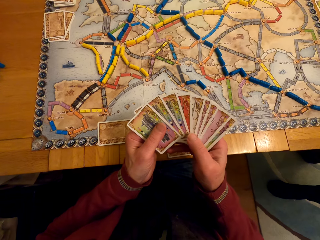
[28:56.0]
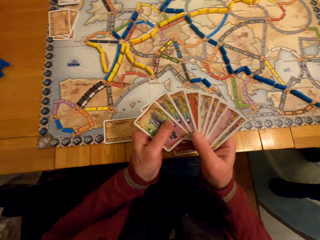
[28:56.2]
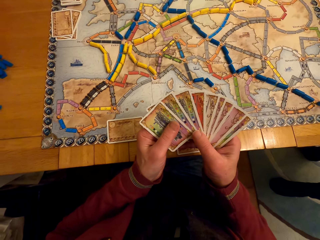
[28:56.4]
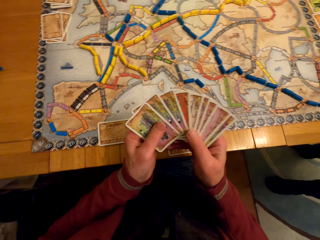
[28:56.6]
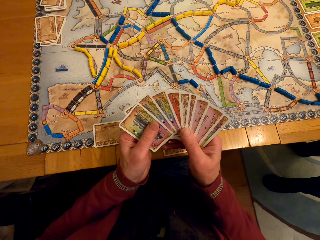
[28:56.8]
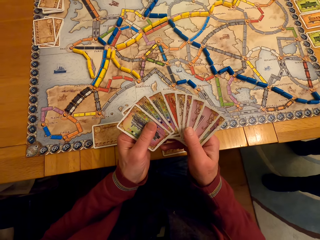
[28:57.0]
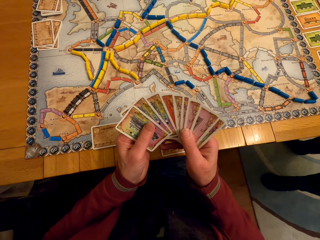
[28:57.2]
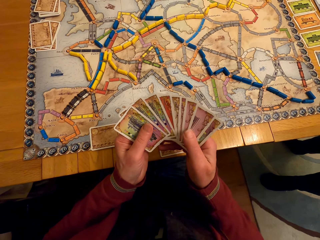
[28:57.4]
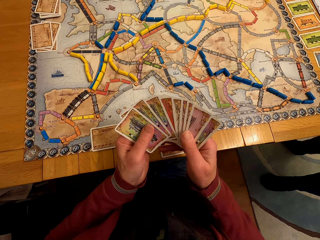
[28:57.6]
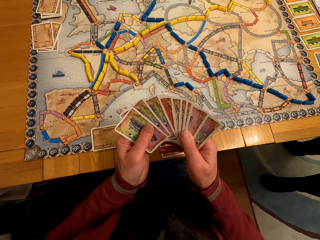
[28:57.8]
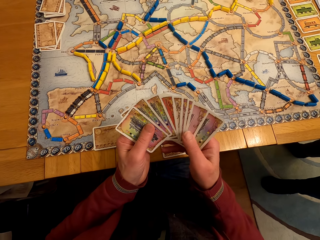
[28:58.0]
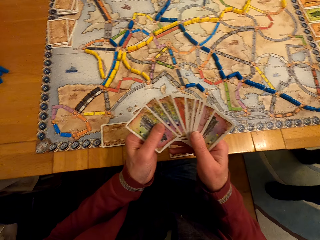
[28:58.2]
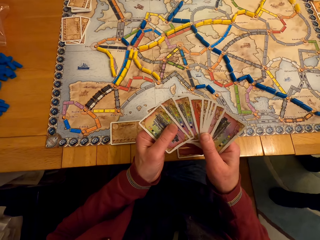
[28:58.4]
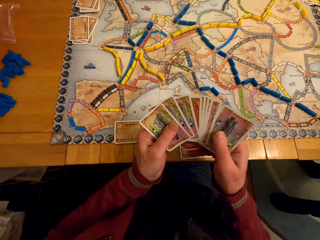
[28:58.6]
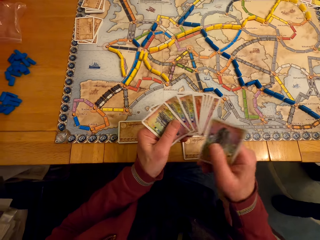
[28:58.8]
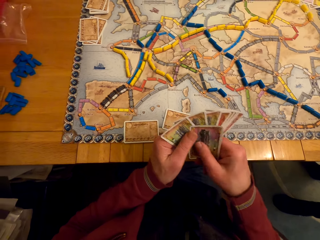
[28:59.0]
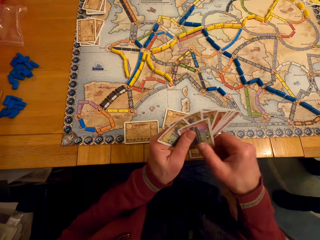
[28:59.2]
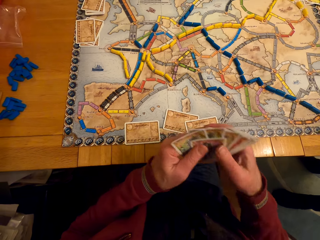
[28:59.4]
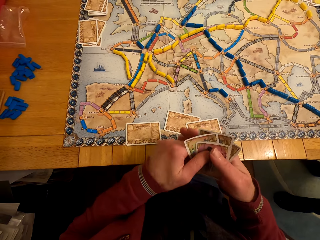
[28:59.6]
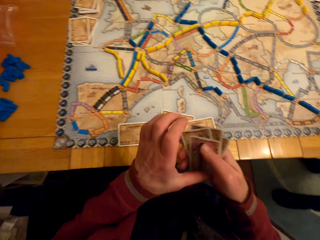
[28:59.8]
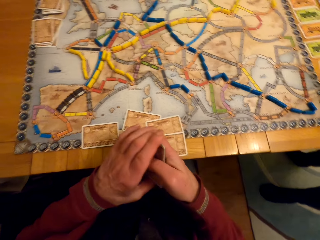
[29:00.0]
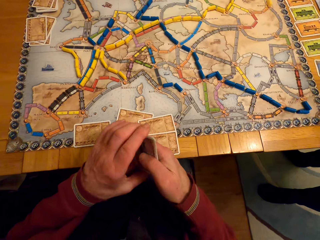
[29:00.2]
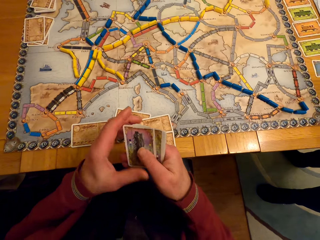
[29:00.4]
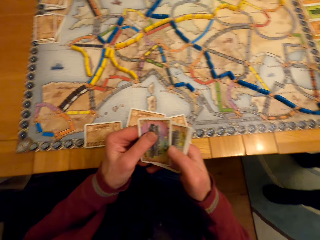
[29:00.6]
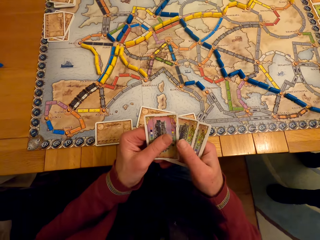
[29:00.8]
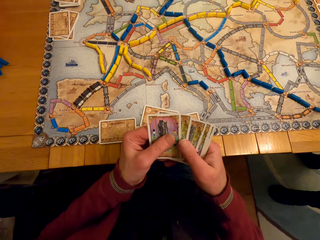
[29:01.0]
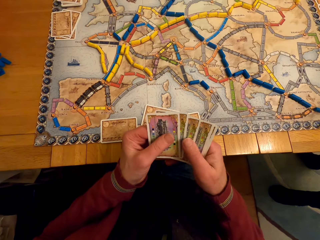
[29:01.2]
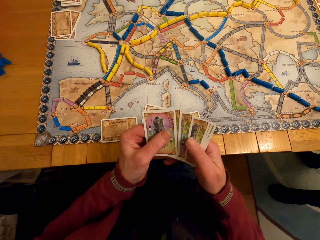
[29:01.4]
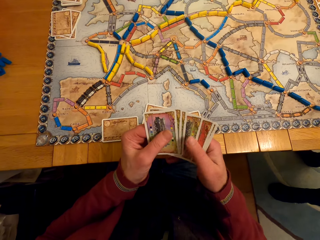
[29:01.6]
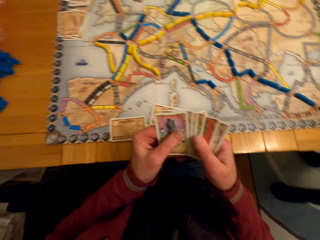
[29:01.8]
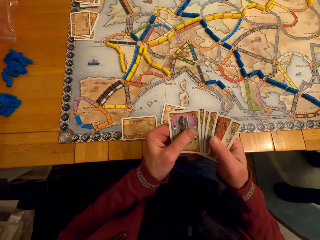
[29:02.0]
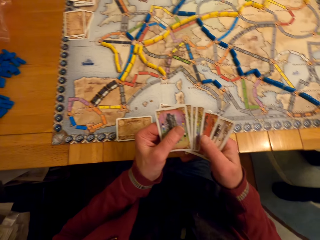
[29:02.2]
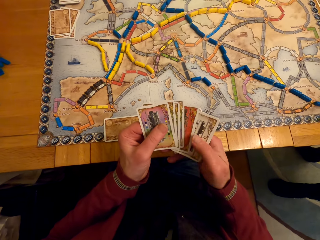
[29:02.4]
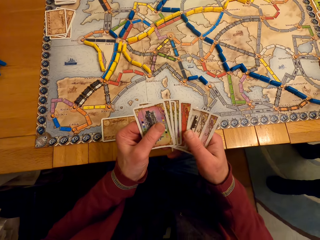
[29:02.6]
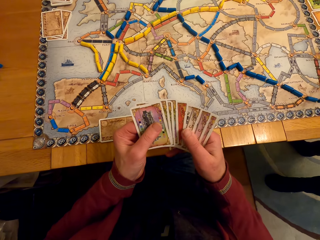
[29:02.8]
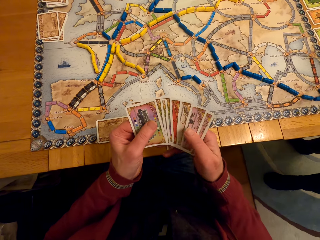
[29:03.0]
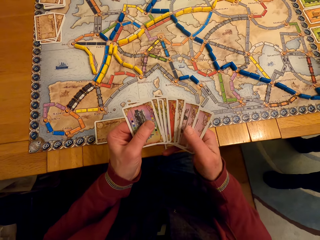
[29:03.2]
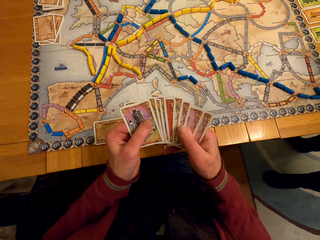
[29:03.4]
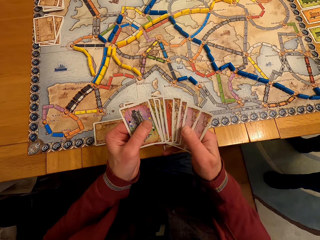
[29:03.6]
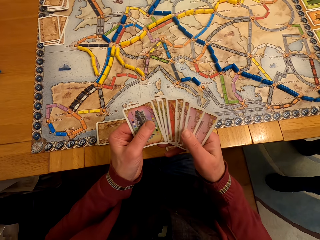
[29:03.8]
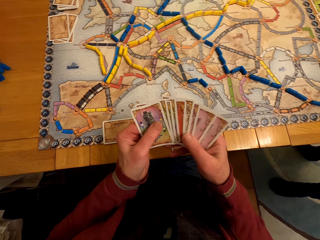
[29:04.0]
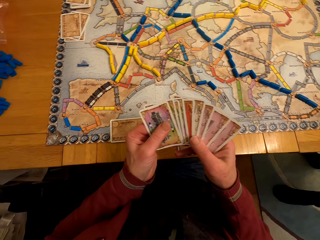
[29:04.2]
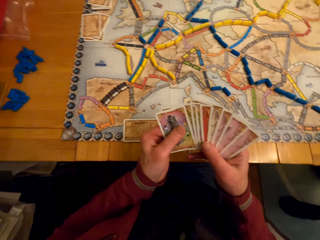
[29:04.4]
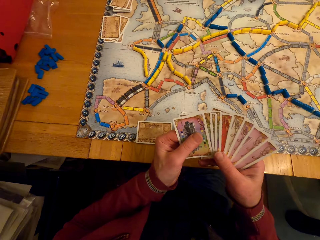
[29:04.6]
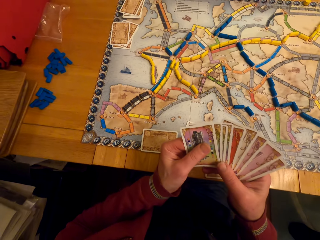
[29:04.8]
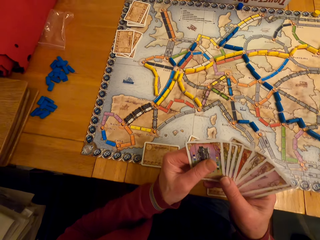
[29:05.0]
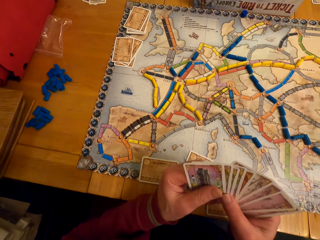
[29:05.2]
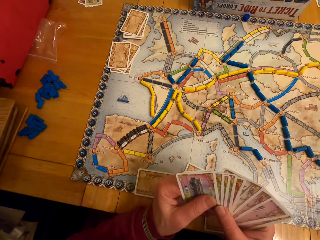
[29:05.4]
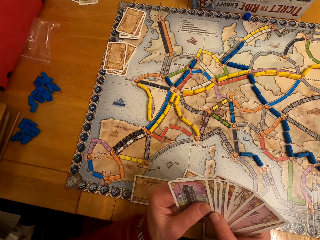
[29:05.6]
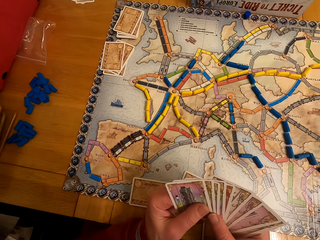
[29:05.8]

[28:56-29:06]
A man arranges the cards and looks at the cards.

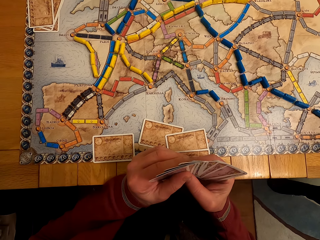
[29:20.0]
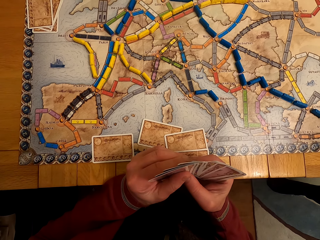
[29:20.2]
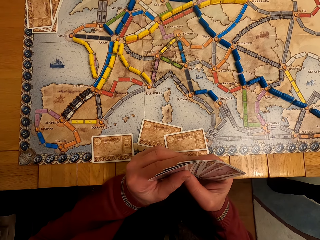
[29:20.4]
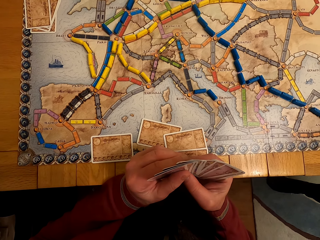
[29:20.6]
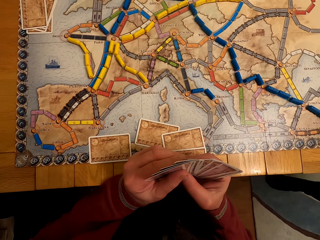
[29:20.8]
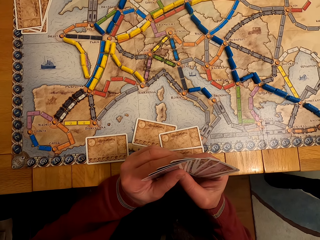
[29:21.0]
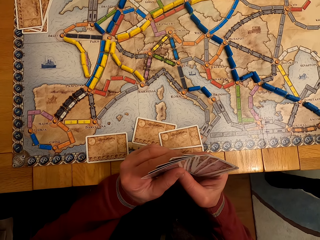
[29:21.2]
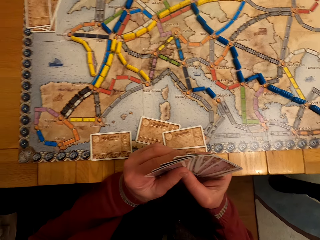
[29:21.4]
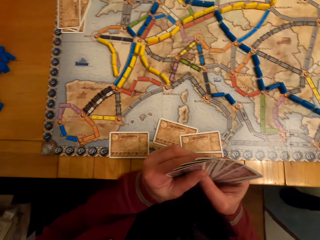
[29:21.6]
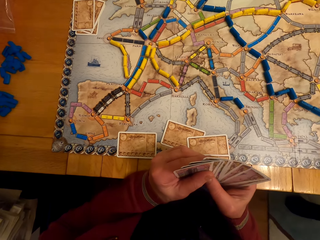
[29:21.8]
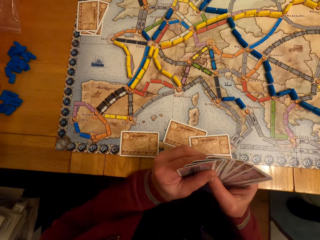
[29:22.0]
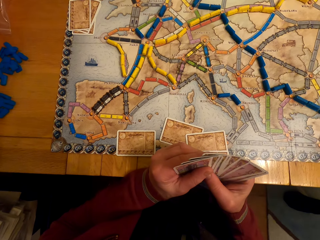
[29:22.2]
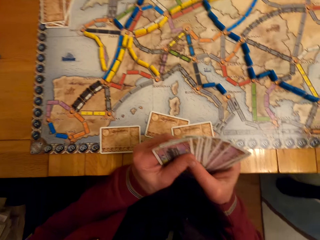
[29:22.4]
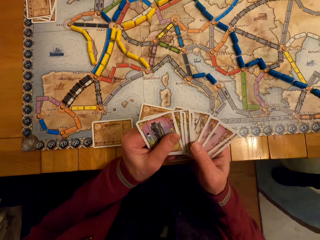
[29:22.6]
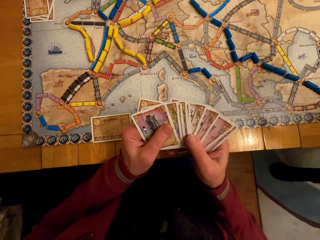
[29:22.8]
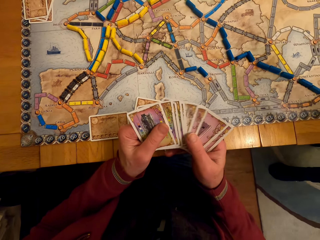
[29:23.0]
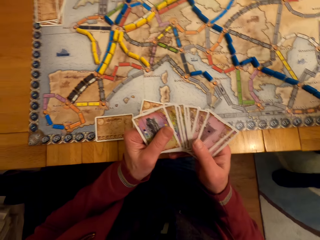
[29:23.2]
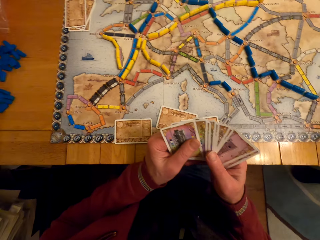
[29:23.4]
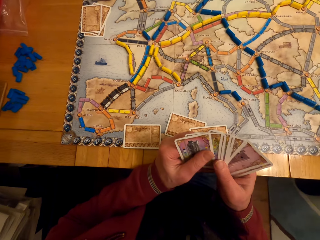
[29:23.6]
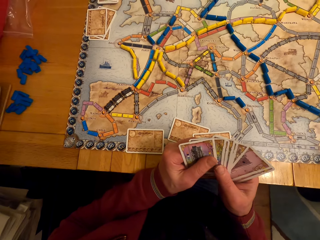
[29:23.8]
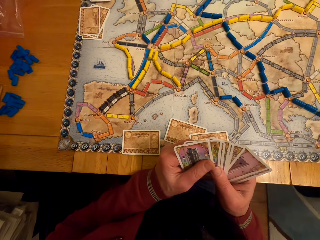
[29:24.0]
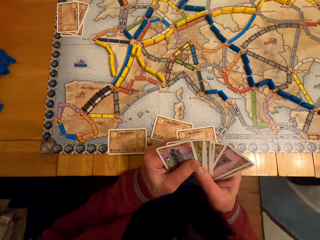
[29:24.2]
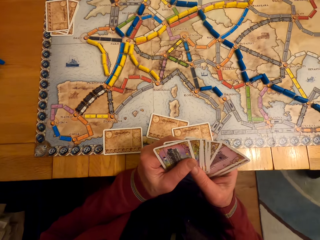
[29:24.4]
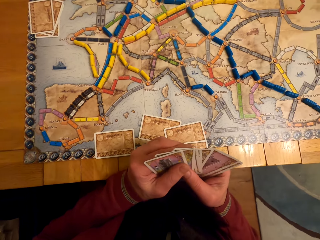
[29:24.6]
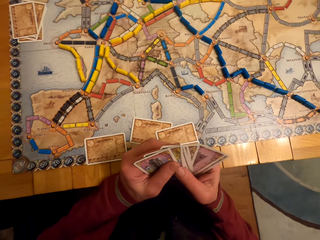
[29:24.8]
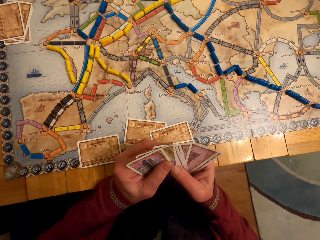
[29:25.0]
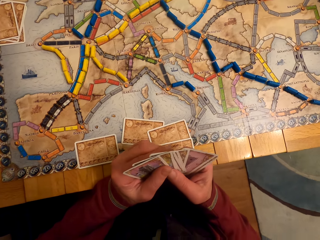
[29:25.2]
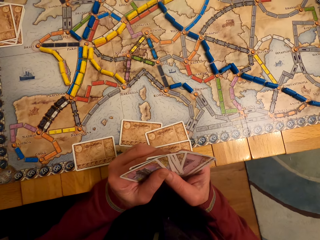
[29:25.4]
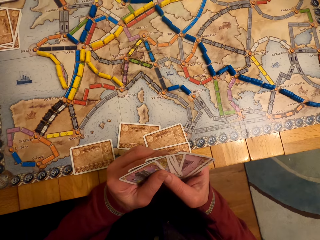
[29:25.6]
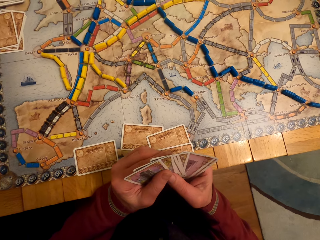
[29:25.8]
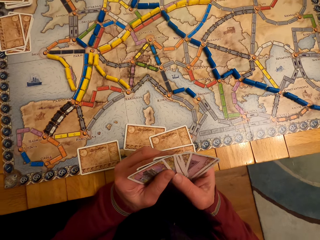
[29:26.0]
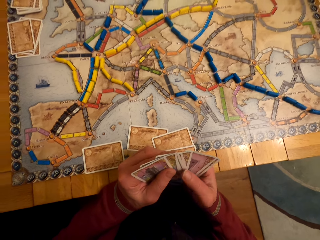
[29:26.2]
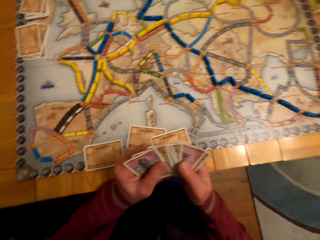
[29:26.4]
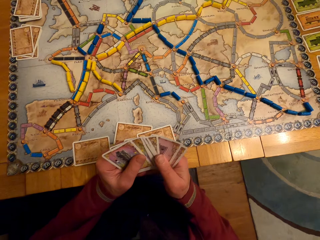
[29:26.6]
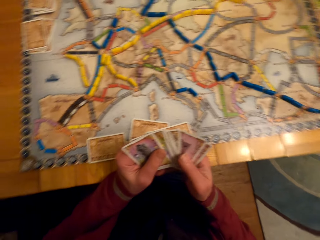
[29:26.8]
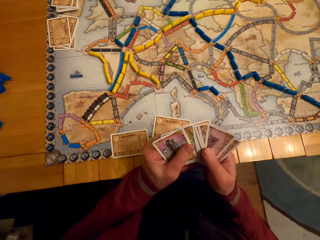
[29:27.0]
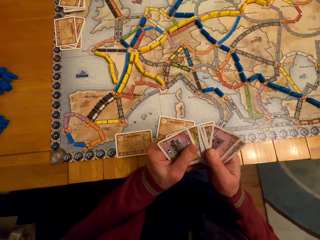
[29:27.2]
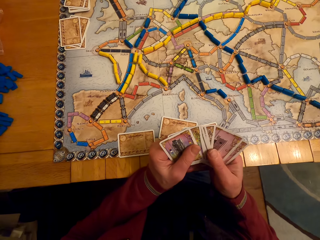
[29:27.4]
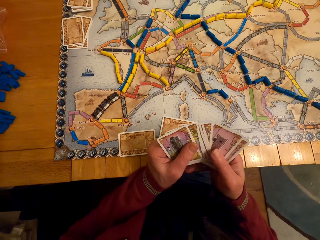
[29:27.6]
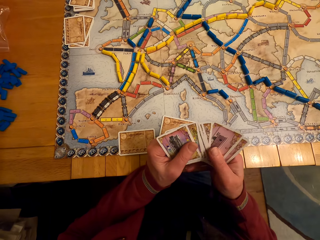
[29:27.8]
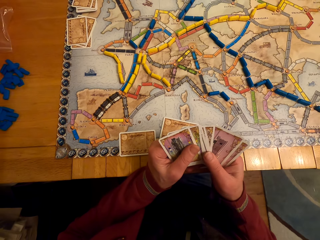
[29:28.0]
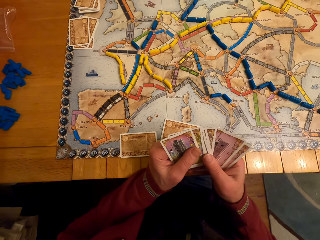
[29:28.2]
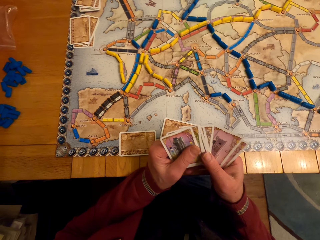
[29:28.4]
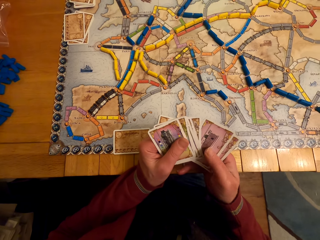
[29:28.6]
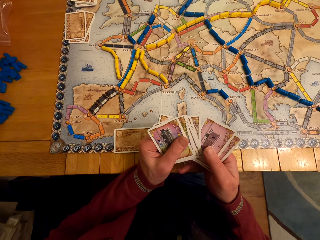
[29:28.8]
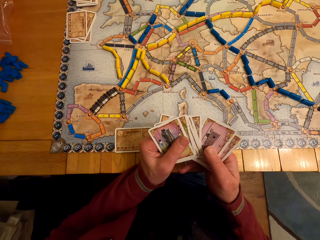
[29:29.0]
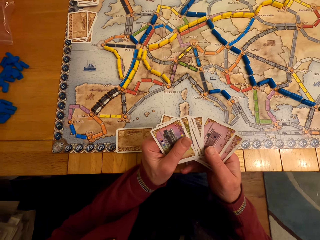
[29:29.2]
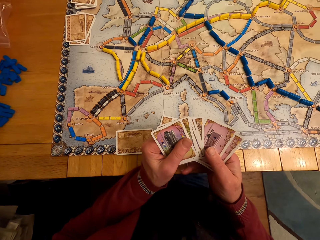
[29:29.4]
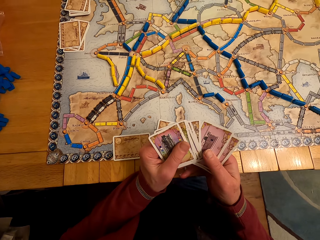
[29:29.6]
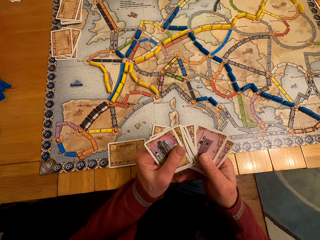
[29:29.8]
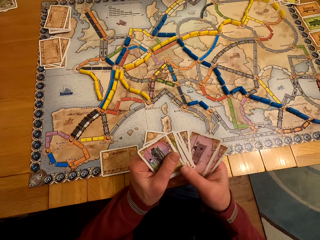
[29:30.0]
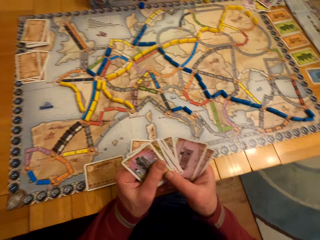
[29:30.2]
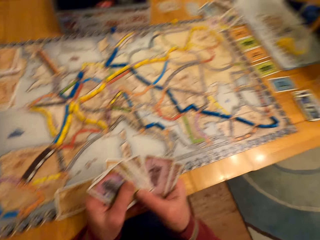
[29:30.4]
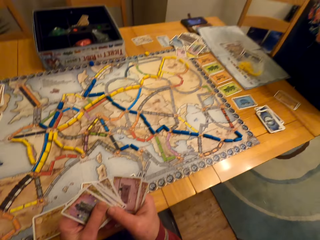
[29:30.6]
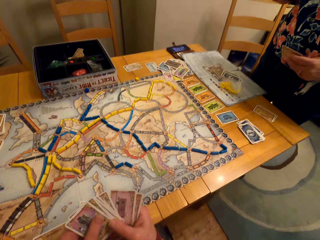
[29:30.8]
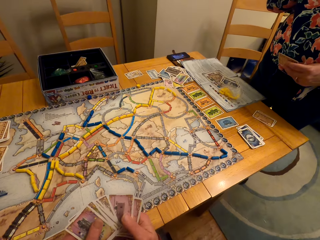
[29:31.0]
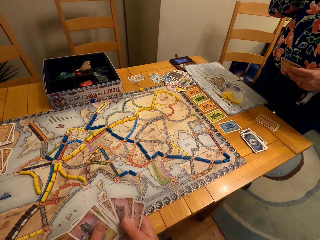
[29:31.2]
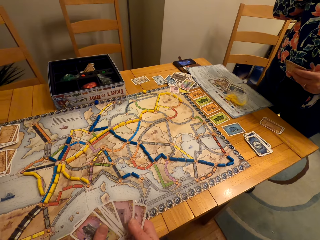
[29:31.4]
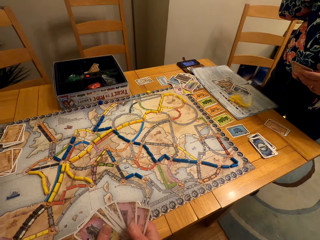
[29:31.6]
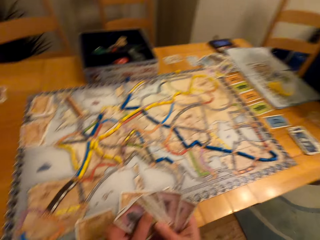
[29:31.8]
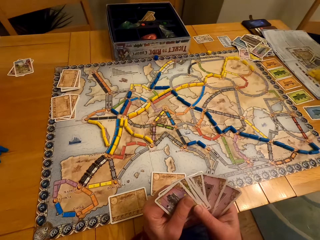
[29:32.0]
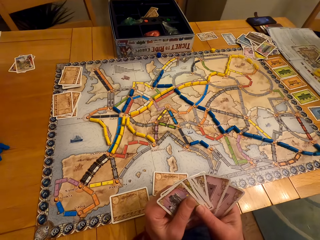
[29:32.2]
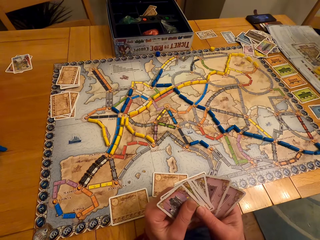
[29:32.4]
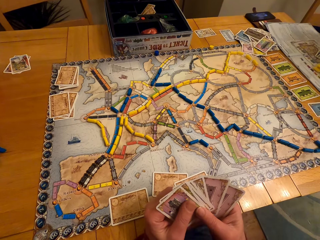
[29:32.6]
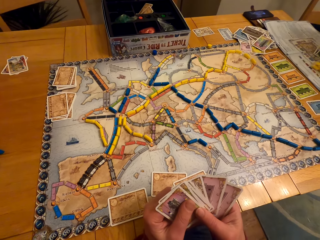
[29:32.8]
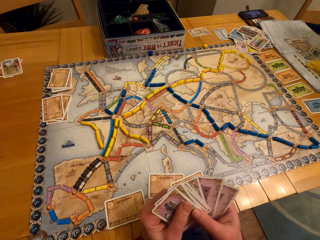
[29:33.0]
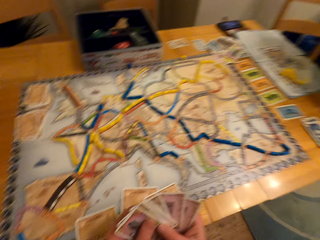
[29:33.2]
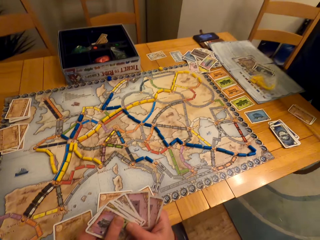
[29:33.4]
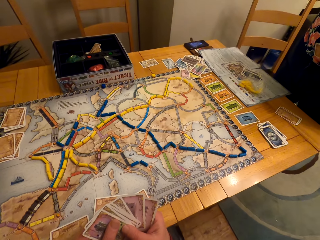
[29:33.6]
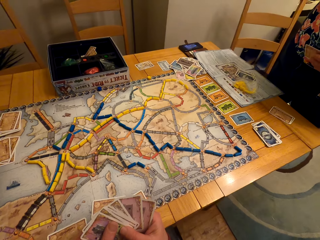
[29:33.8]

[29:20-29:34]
A lady looks around. A man looks at the cards. The lady moves the legs. The man looks at the cards. The lady looks at the cards. The man looks at the cards.
